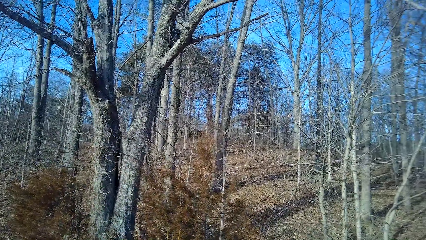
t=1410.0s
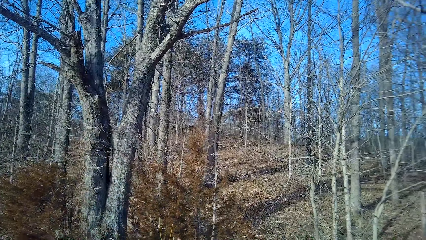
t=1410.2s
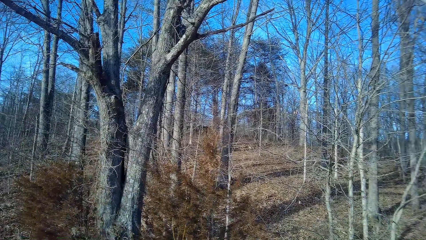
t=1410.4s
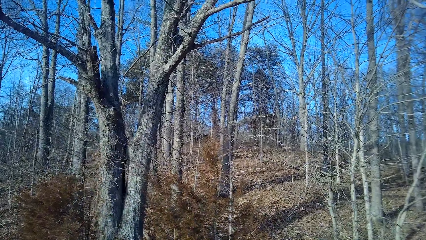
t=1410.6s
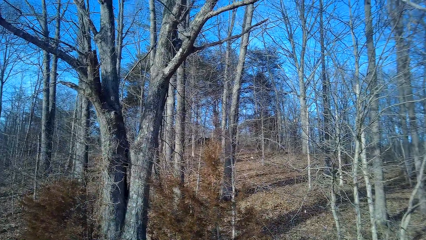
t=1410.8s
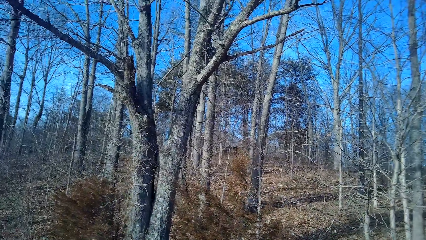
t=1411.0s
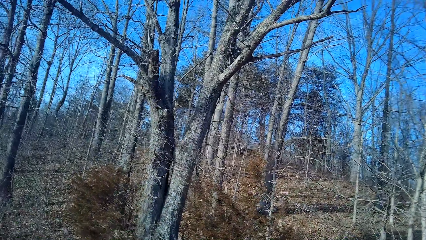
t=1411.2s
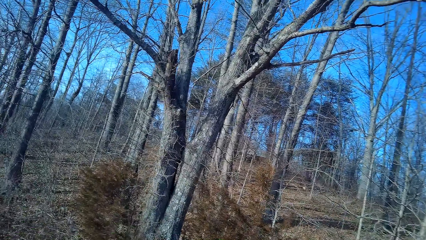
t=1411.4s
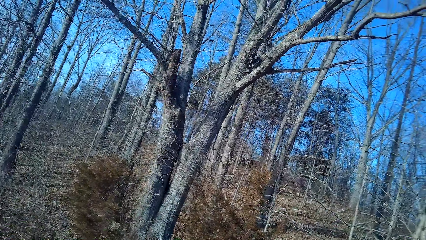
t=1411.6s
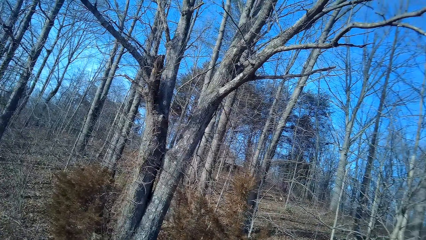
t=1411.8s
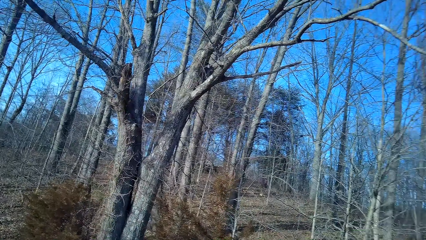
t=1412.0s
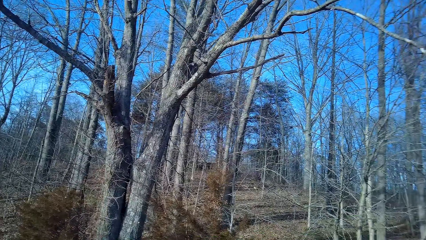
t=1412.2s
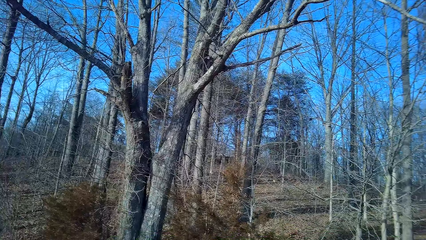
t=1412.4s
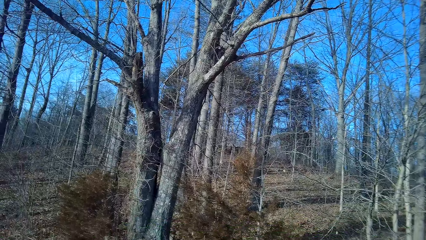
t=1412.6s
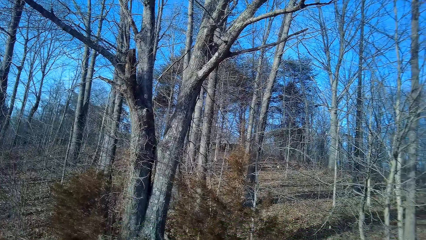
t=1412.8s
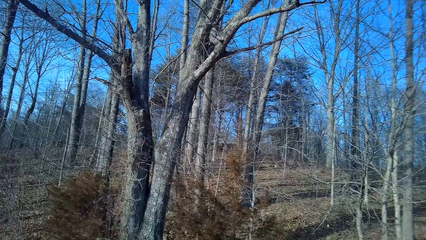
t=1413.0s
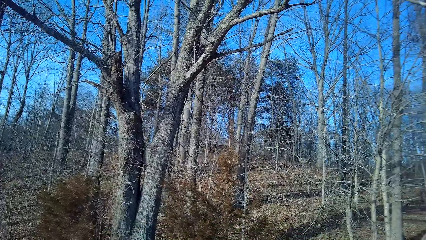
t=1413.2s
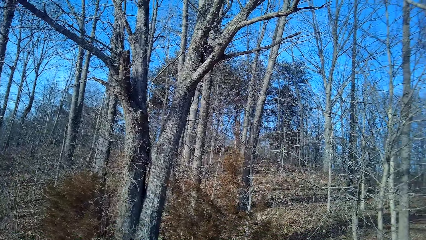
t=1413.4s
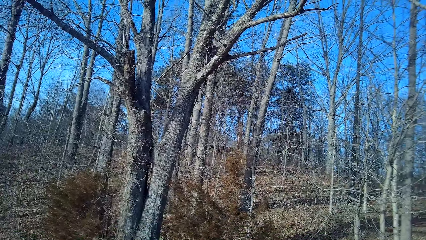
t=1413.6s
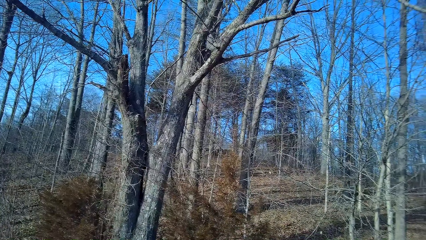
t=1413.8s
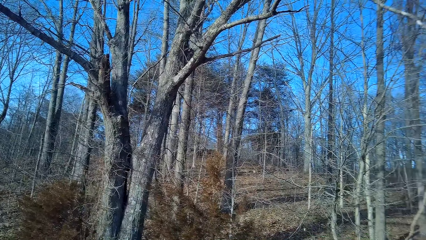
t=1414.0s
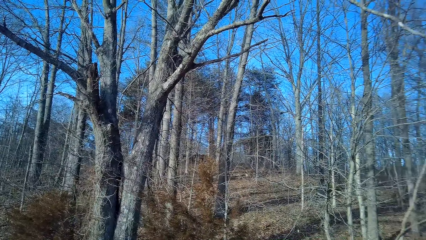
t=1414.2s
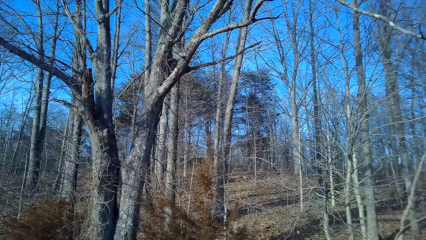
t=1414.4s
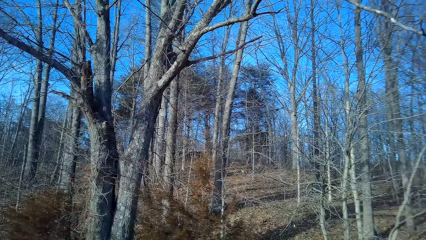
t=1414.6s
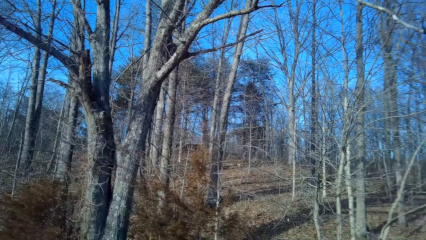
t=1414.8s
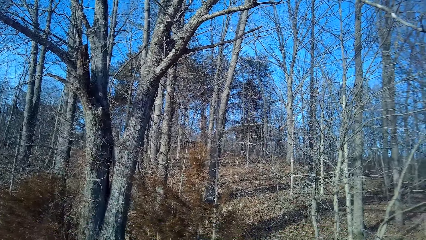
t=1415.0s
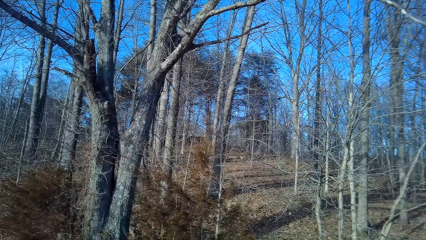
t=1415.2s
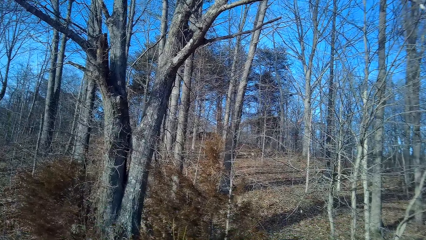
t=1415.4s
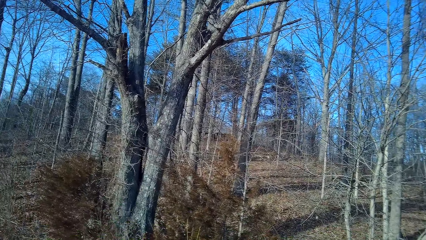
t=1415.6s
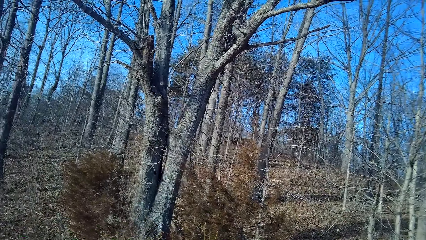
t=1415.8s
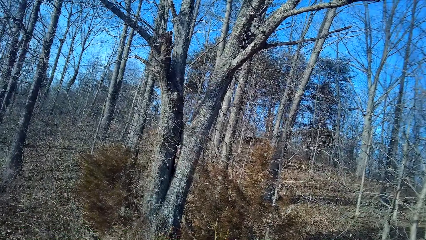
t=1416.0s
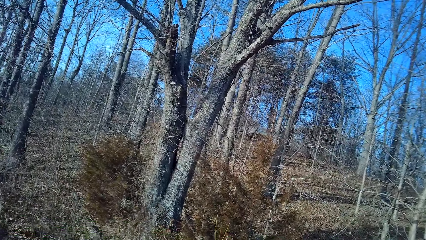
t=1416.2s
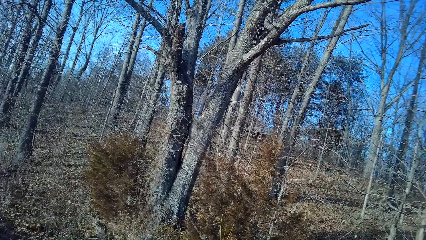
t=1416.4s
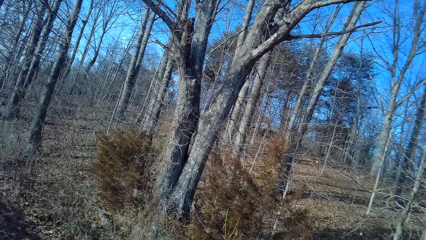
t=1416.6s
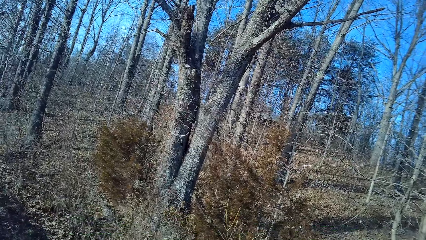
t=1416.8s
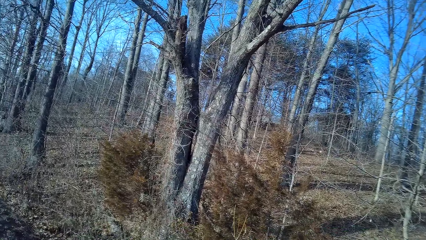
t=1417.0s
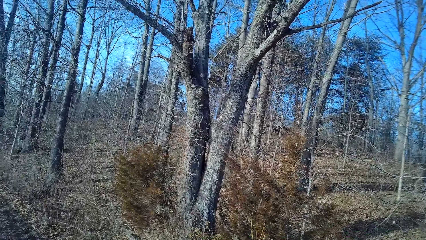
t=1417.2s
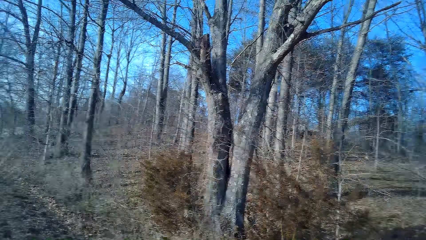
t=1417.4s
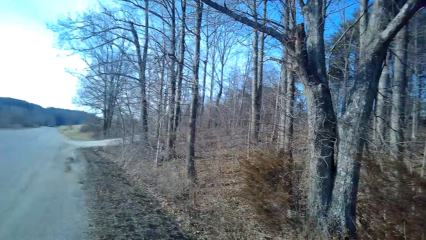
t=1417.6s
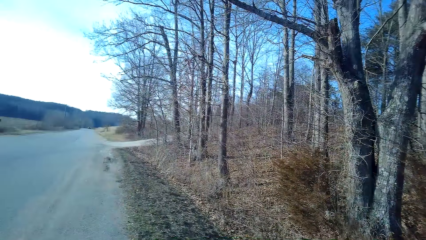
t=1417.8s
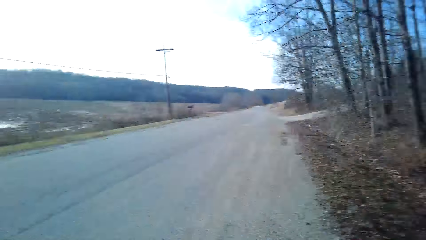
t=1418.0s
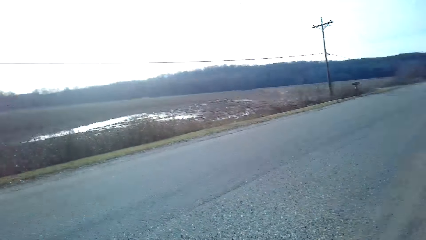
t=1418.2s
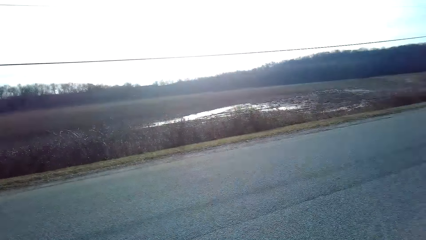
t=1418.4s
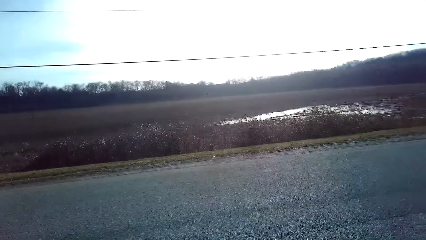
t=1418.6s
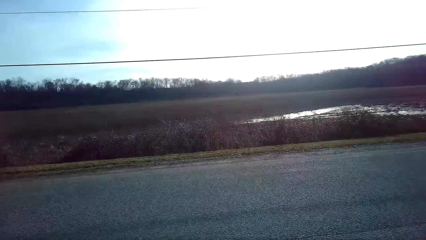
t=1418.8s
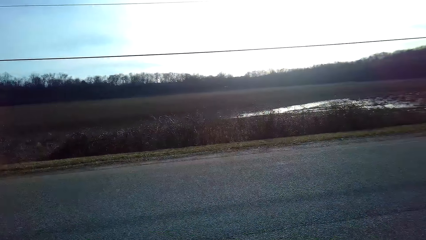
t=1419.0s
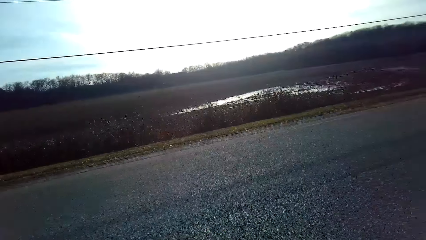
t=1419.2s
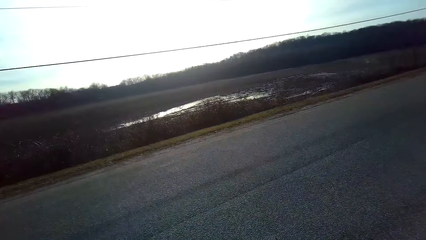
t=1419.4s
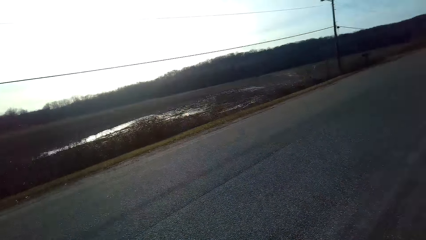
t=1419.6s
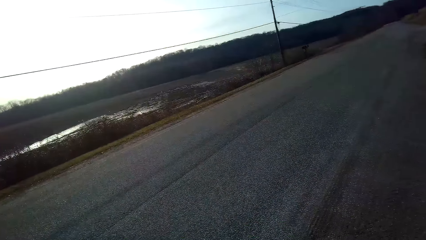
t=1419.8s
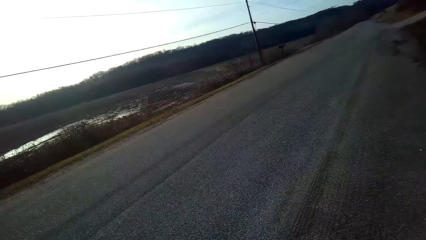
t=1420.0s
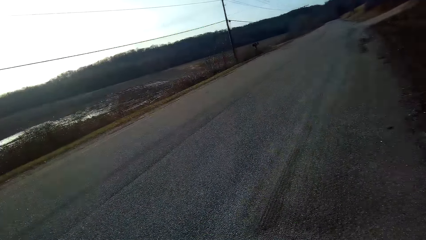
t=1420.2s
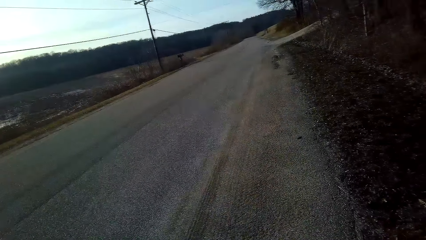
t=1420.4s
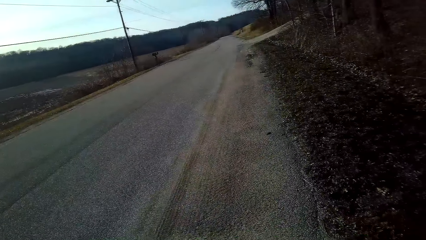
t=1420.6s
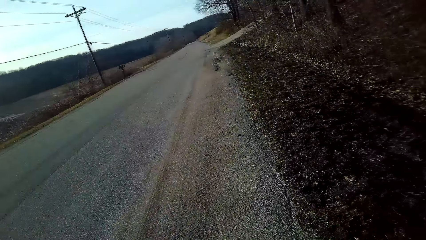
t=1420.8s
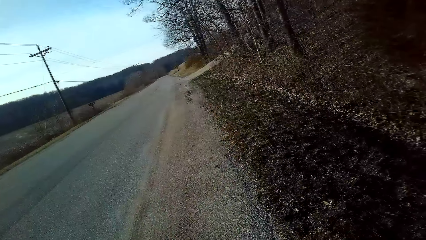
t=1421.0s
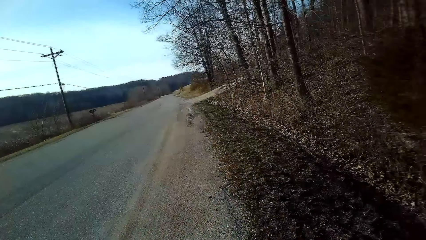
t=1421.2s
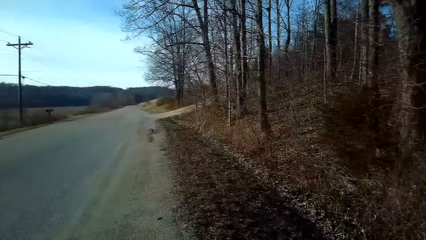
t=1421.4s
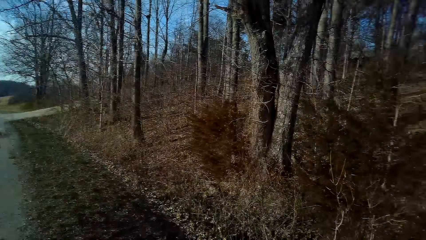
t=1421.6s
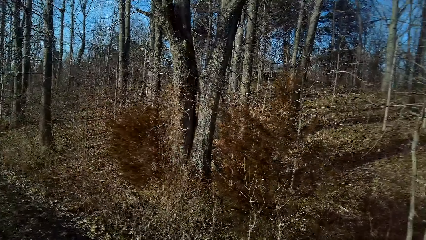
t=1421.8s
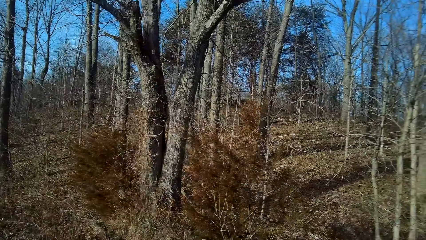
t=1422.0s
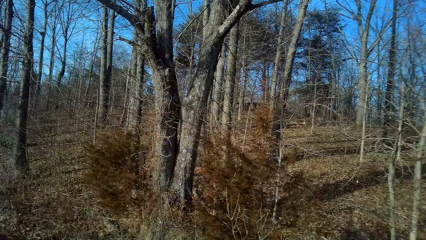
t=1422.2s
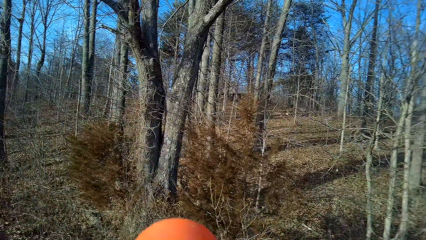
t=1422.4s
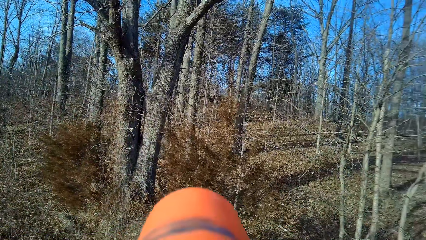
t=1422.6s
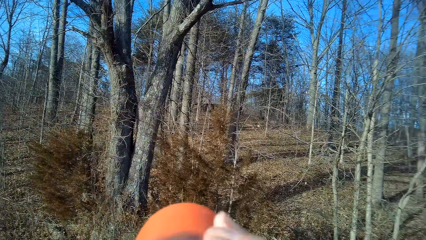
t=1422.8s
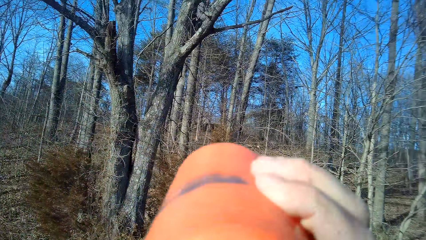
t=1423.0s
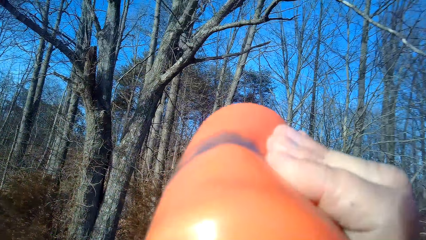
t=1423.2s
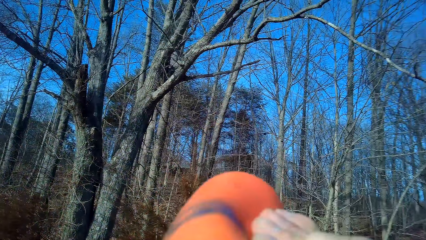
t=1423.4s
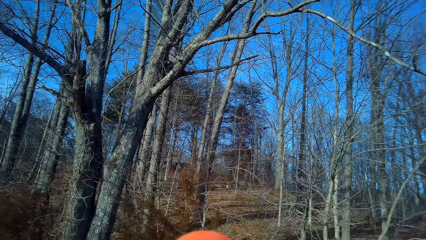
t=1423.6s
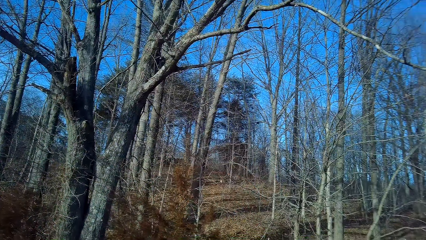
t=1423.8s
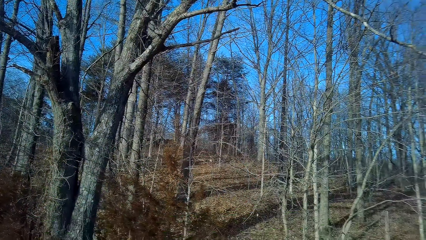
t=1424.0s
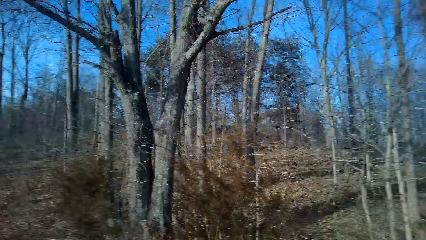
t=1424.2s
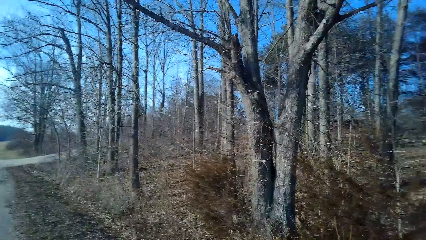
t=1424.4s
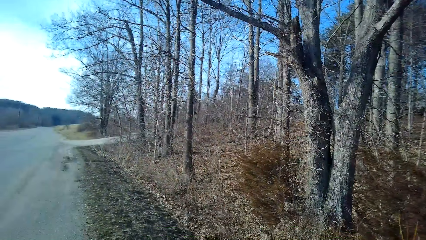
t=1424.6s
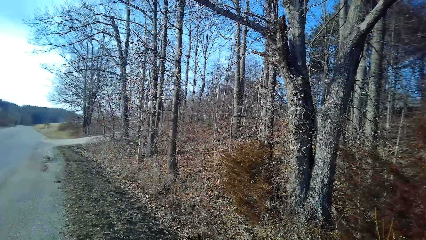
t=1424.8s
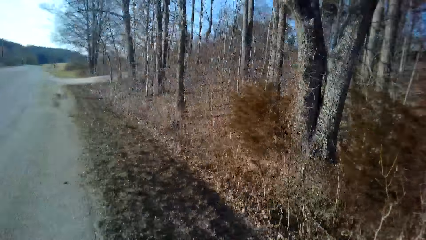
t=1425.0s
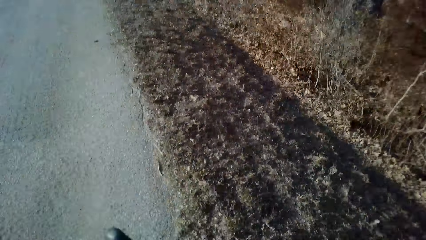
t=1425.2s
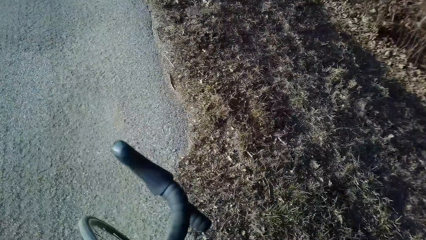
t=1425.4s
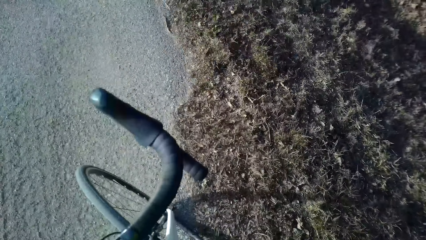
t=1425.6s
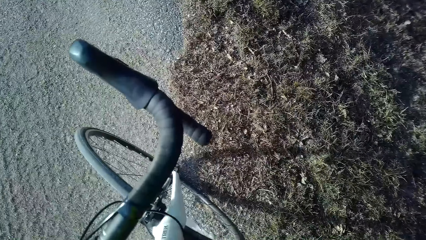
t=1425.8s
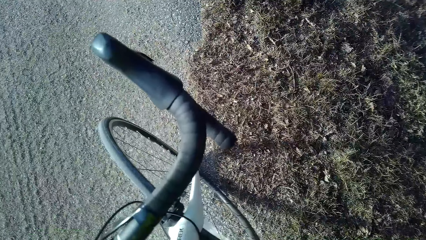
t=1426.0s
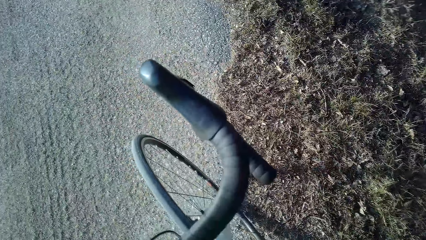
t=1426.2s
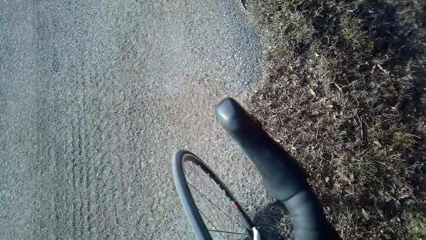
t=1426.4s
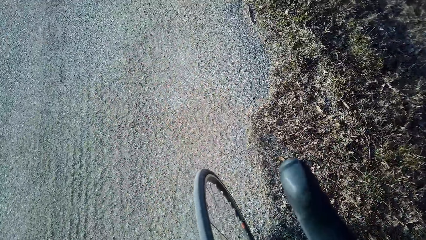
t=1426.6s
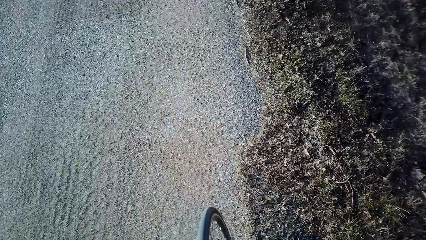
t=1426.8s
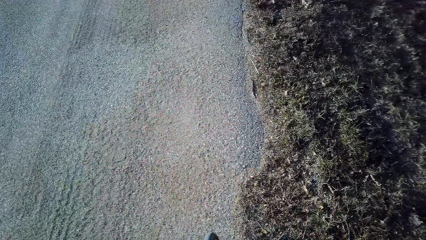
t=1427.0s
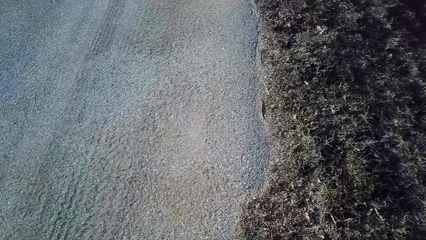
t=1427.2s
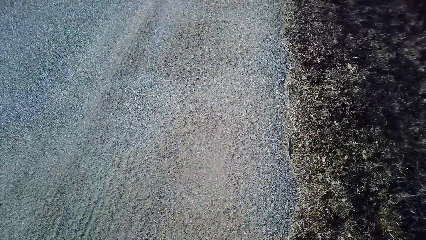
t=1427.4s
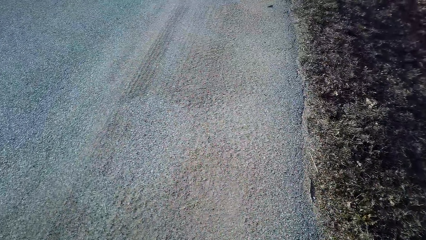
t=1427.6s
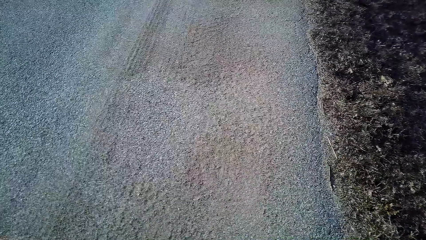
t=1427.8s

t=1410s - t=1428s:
The camera wearer turns around. They sip something in the bottle. They turn around.
